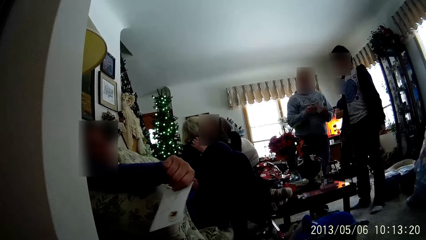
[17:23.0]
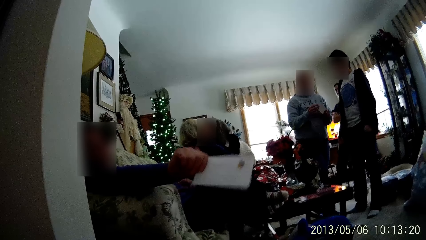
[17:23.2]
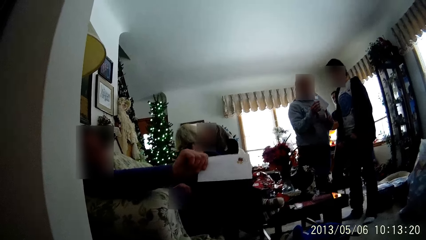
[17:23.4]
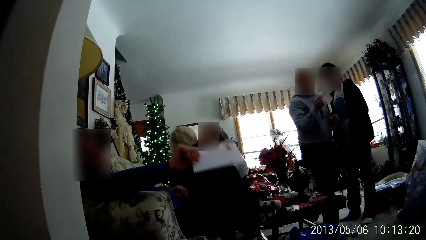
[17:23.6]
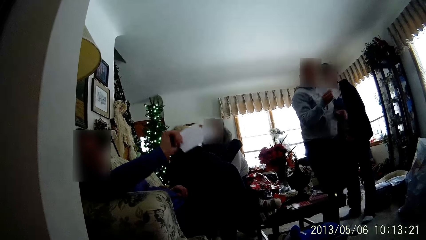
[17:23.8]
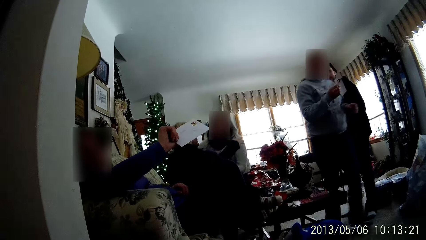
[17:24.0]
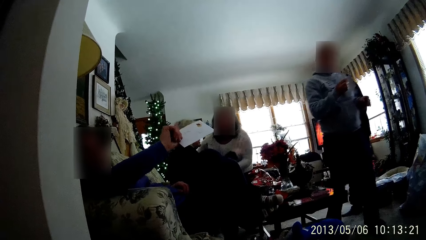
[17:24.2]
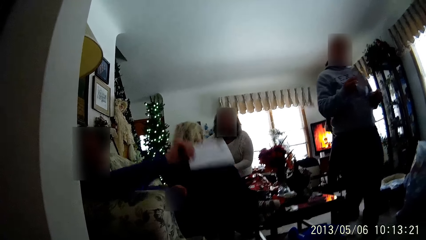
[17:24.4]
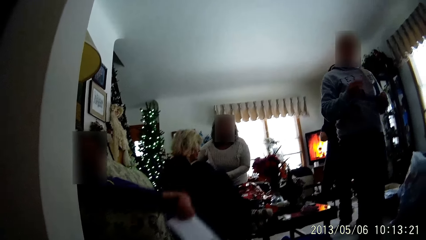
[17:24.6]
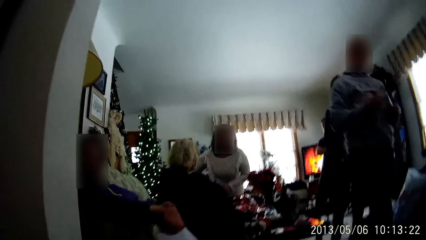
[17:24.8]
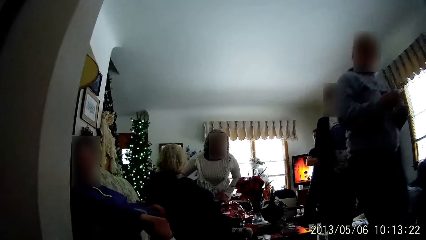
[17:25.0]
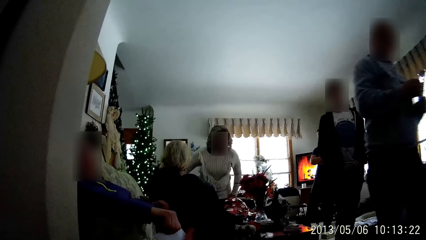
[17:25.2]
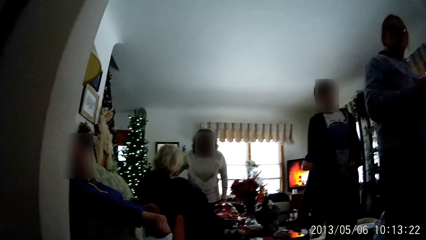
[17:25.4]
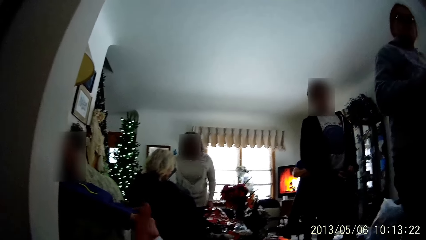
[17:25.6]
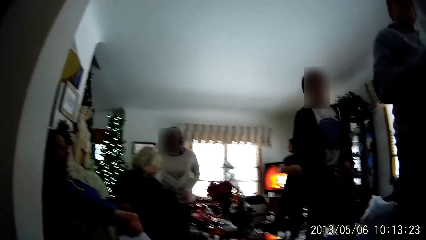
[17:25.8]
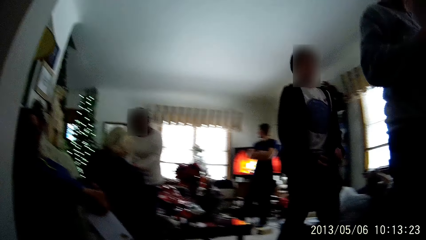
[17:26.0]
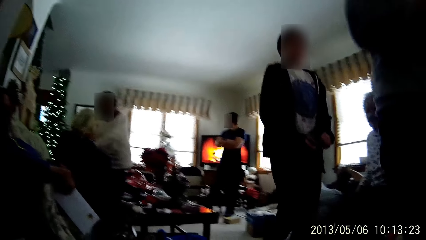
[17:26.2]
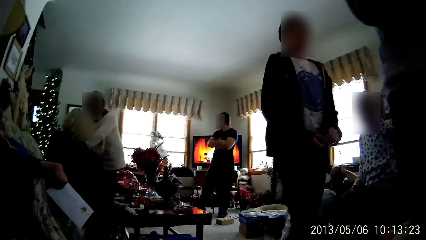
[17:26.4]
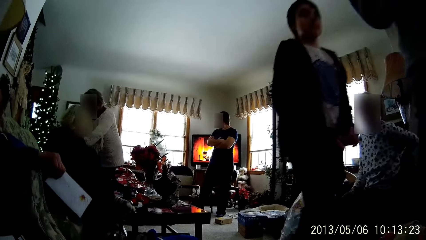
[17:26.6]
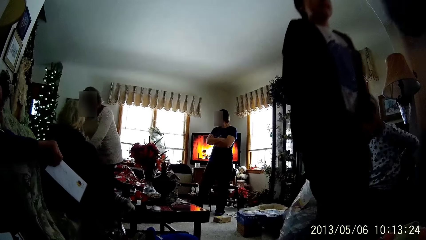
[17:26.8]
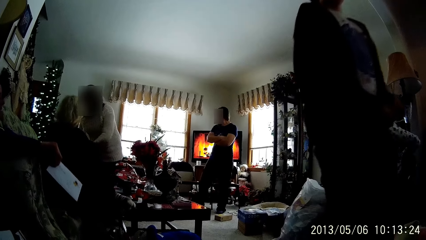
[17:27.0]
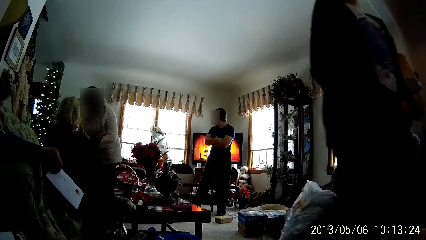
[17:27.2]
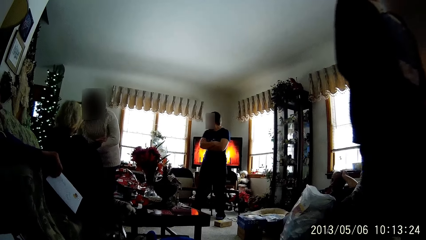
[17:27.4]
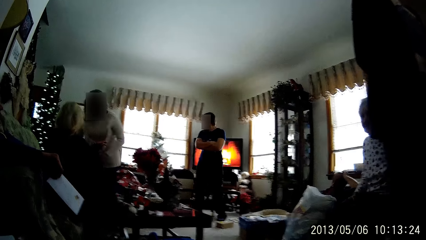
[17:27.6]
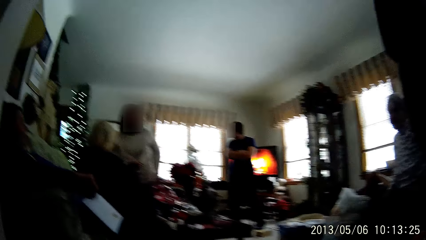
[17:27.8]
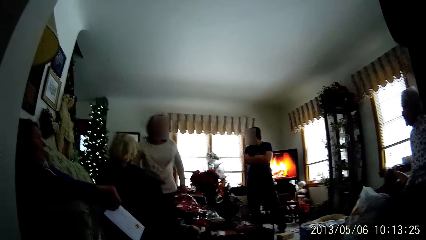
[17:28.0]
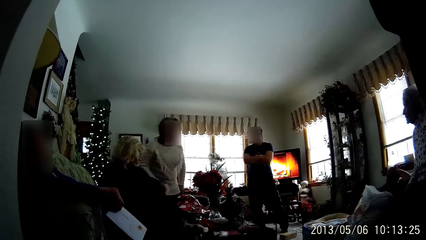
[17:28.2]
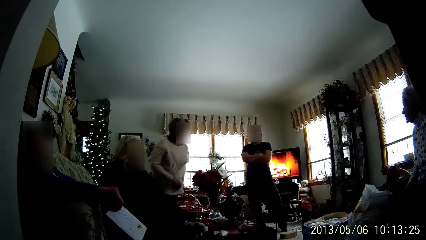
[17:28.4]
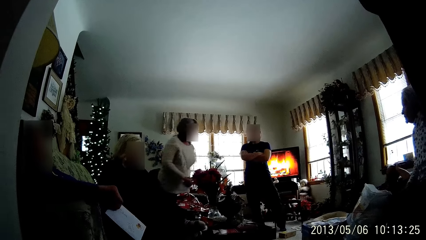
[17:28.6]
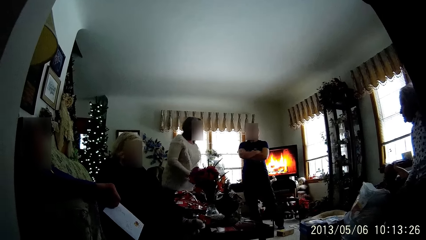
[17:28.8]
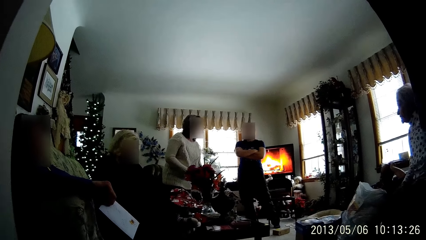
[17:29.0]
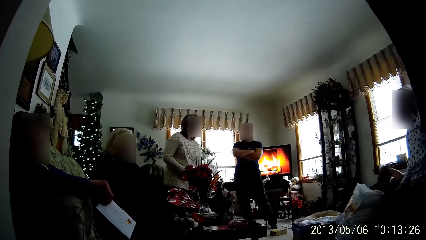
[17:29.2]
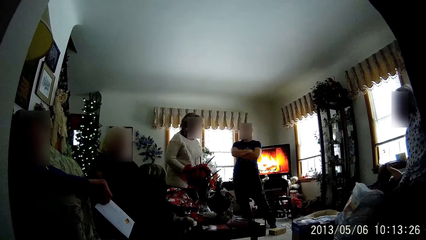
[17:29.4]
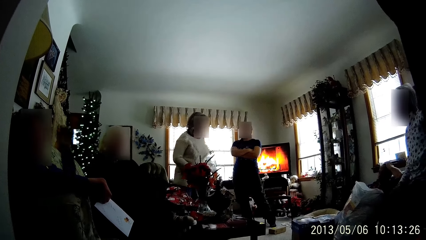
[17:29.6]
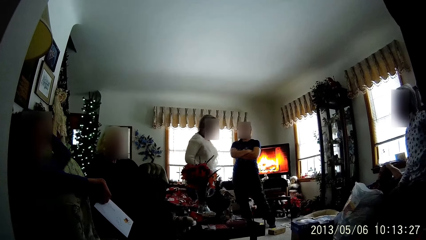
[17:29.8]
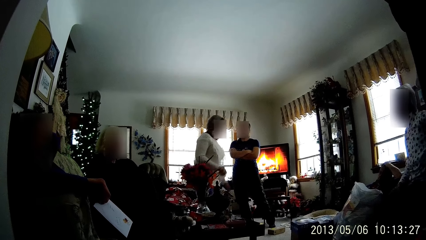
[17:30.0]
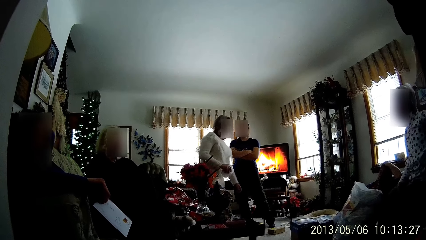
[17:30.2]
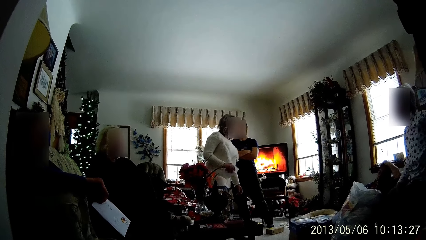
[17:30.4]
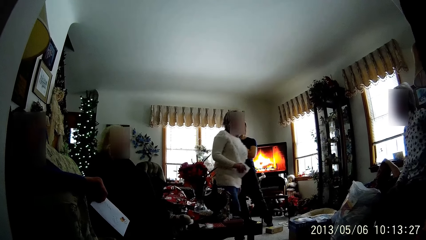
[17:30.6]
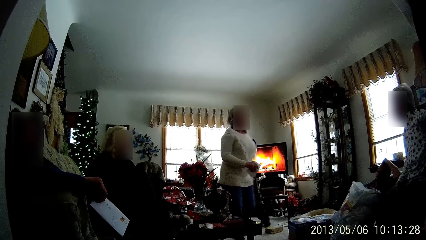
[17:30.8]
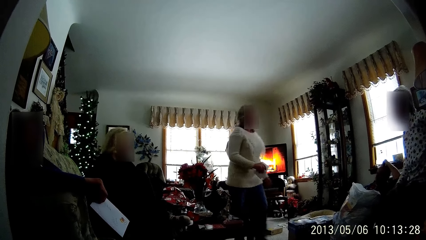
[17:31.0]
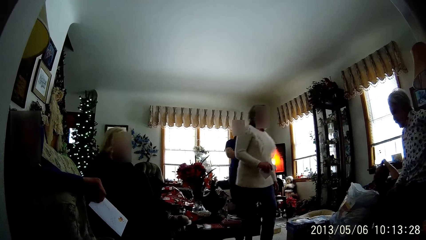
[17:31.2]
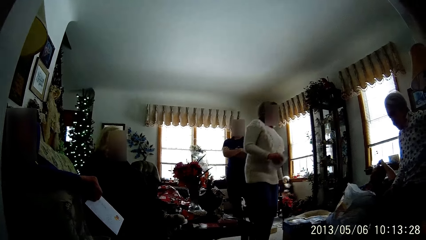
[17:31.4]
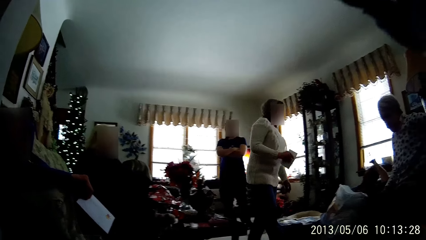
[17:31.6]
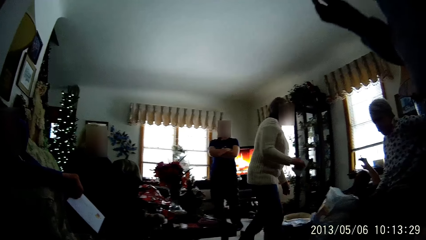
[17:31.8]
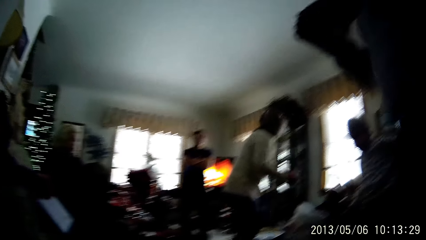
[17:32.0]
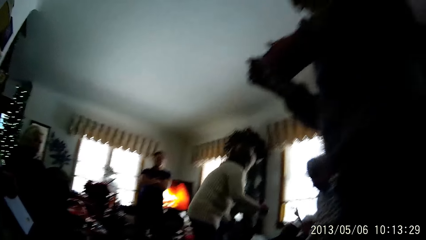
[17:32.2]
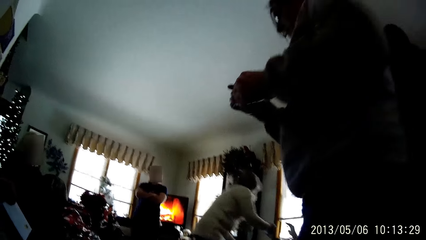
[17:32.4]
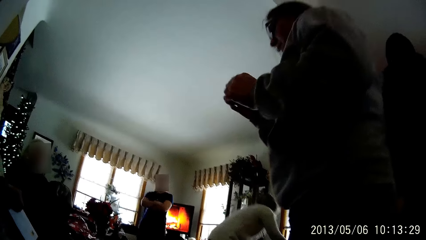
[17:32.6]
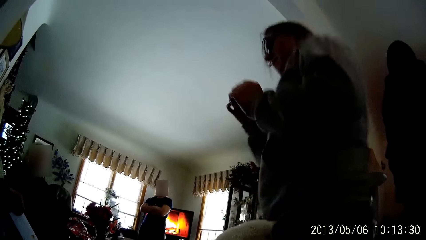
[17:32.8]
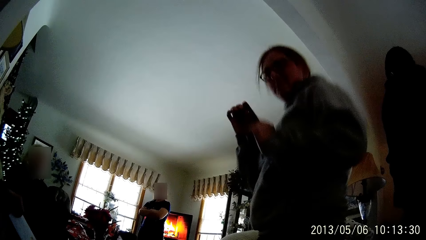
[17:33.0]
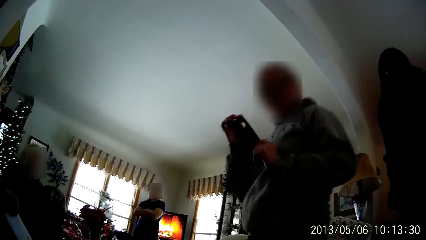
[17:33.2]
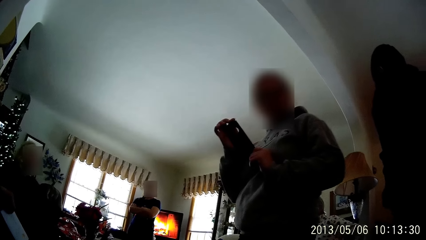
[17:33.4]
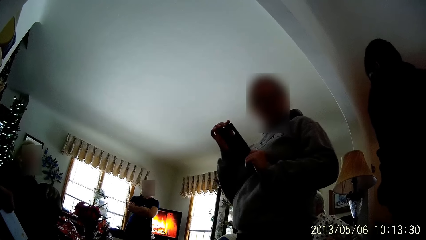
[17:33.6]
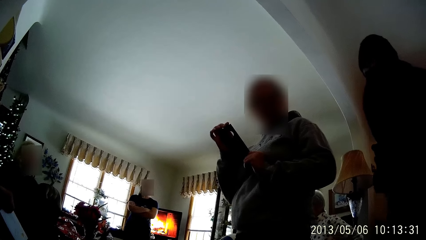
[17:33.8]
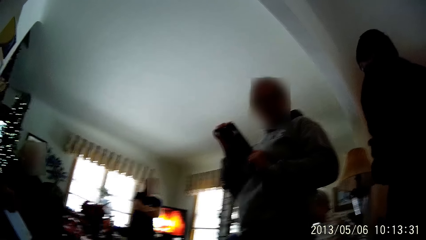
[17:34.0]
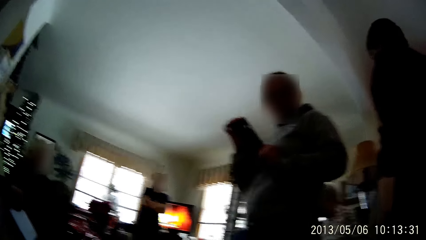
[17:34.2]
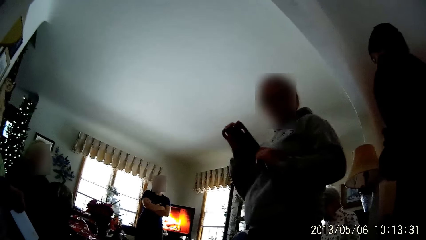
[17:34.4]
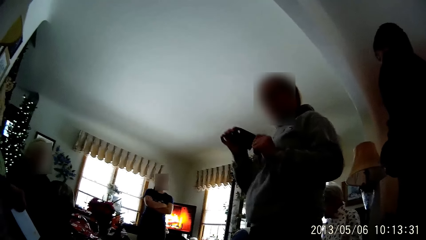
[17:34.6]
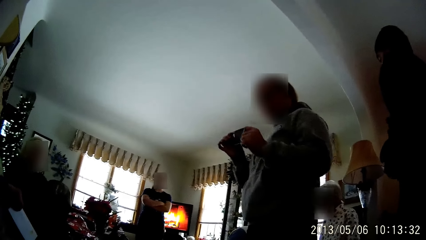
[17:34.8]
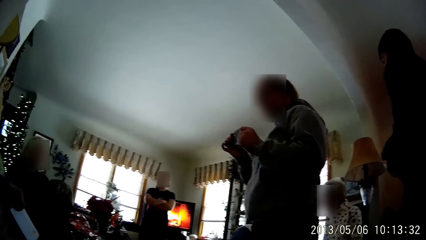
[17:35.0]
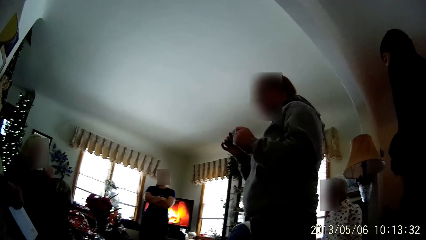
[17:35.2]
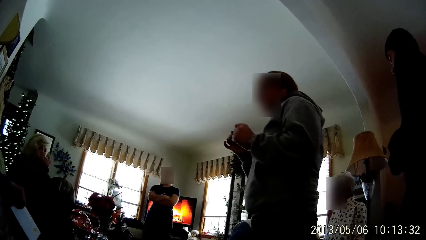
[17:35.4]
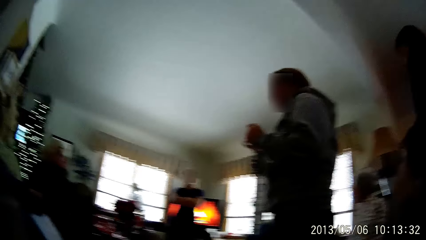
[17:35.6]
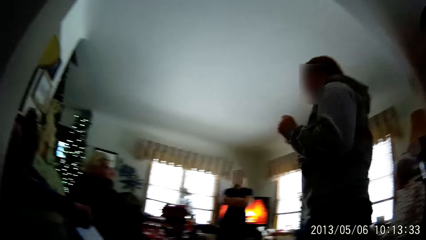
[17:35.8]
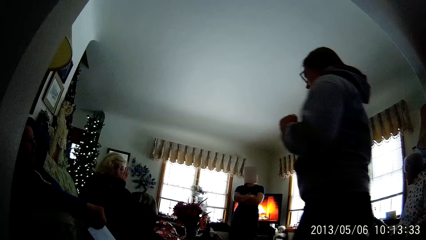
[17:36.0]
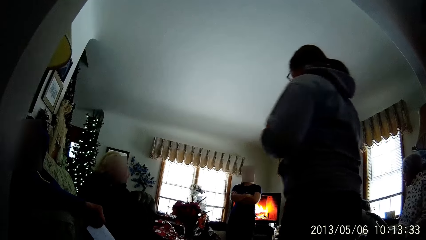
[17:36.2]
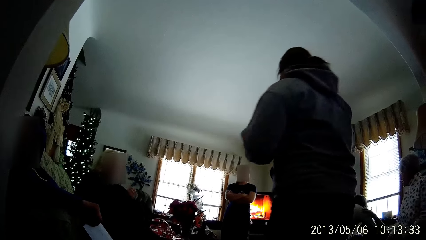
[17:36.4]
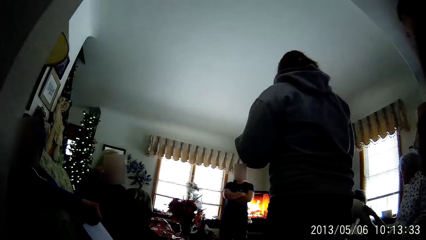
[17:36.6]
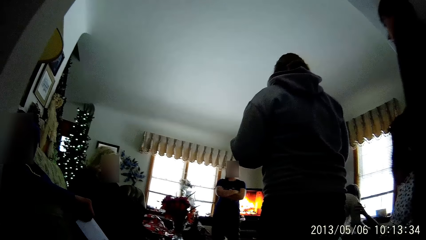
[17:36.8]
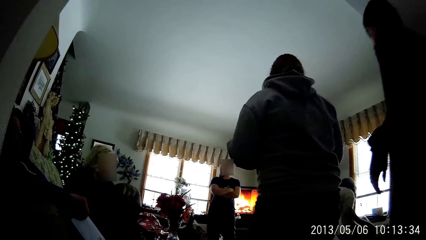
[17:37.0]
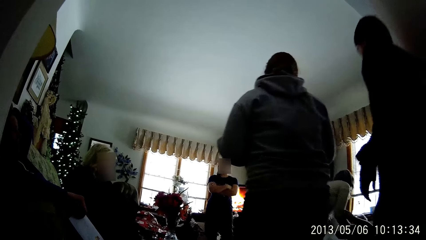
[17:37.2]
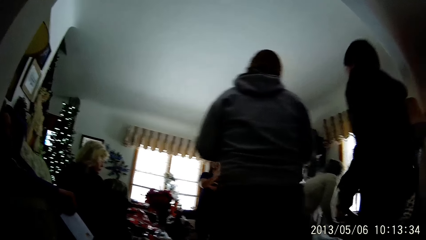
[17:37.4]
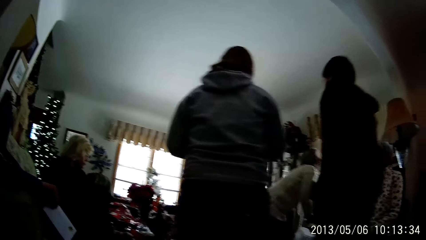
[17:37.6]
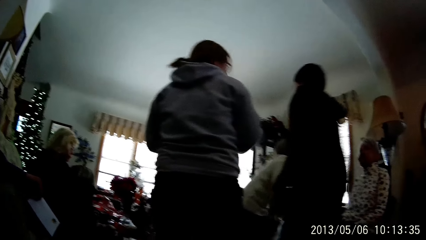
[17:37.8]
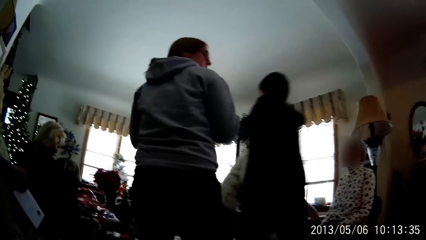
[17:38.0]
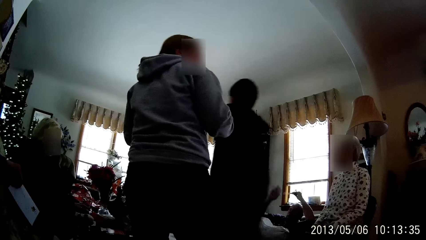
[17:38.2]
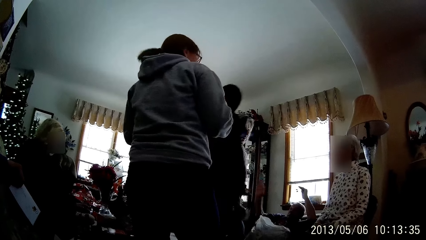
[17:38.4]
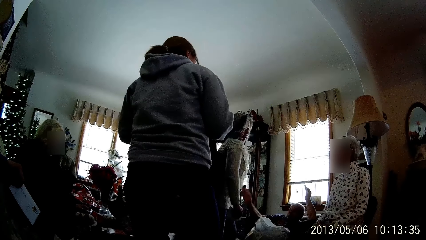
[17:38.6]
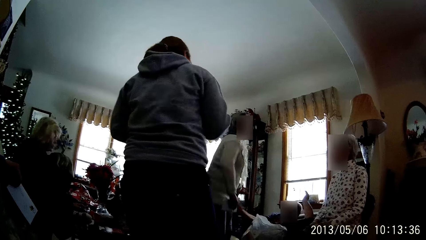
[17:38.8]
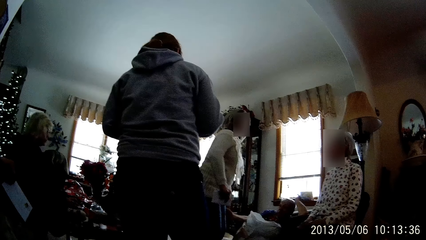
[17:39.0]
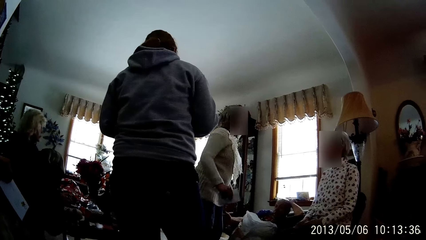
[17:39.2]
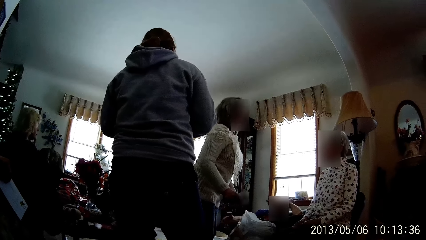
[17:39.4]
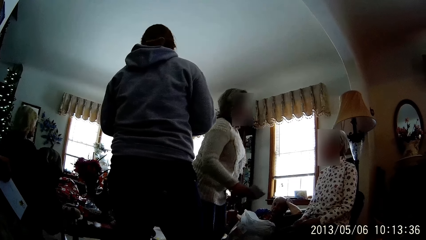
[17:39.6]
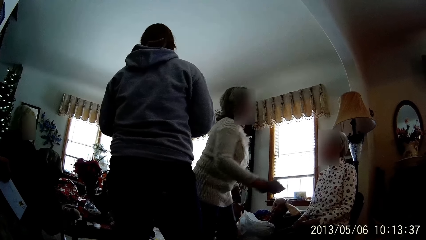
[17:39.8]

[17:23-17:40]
The woman holds a rubber case or cloth with her hands. The camera wearer looks at the woman. The woman walks away from the camera wearer.
